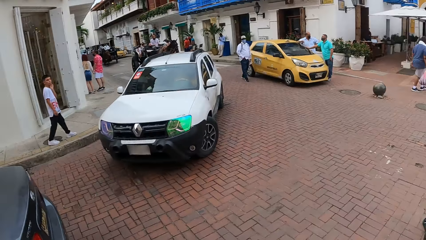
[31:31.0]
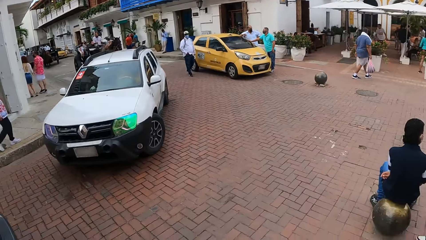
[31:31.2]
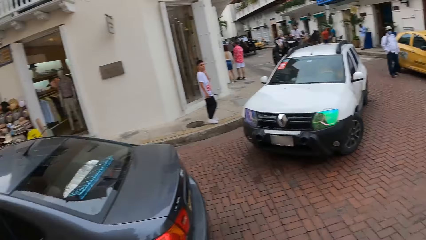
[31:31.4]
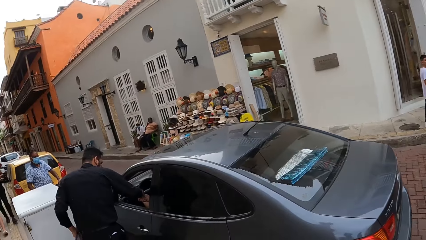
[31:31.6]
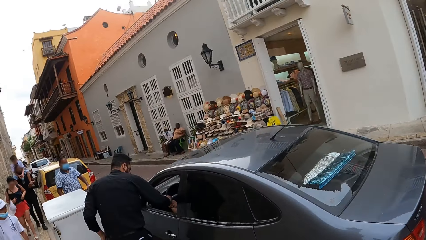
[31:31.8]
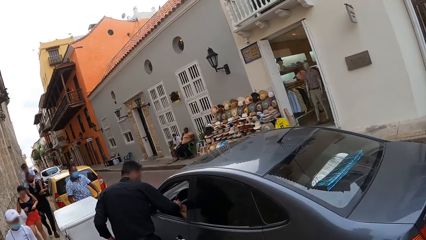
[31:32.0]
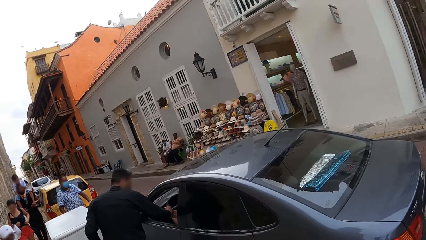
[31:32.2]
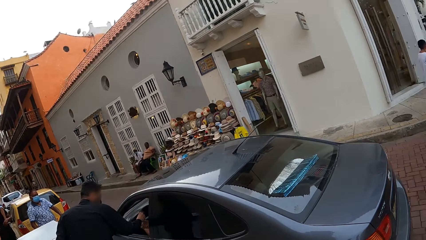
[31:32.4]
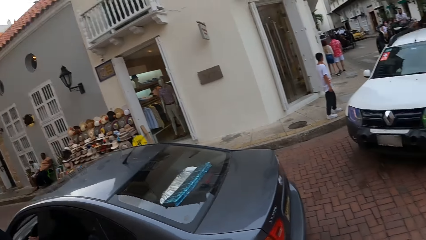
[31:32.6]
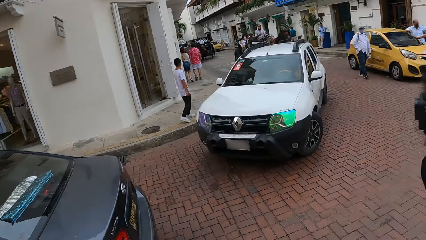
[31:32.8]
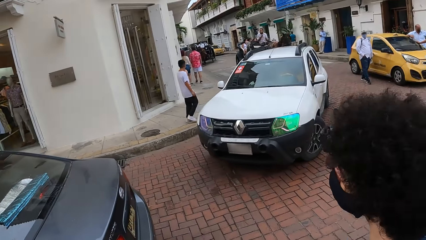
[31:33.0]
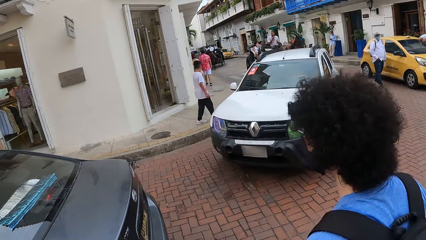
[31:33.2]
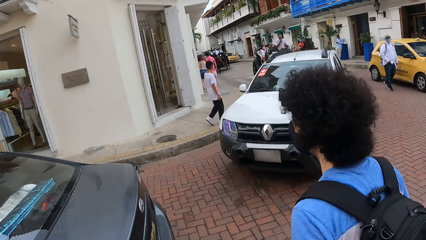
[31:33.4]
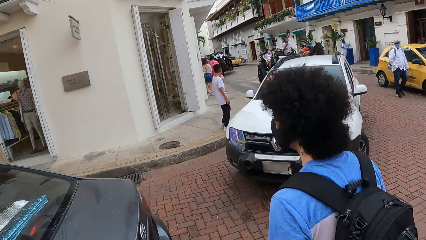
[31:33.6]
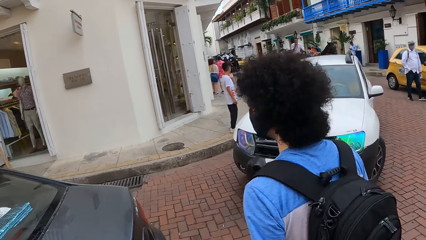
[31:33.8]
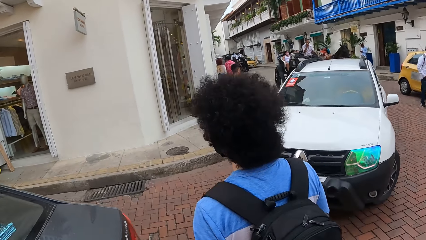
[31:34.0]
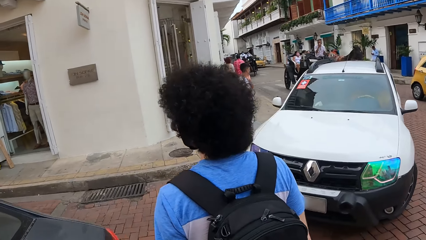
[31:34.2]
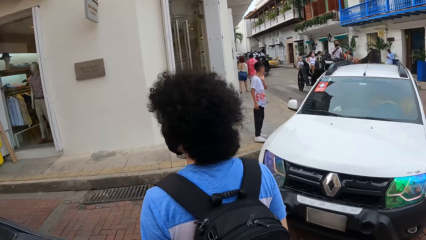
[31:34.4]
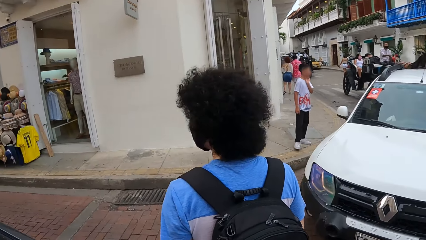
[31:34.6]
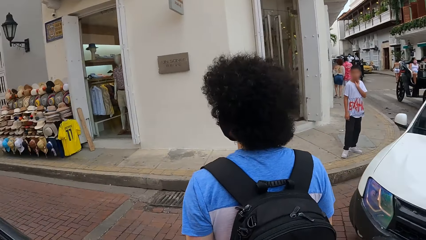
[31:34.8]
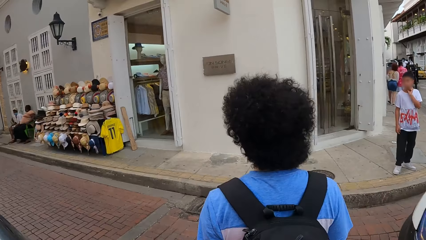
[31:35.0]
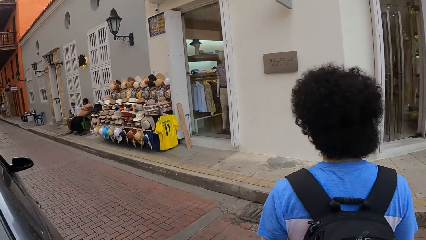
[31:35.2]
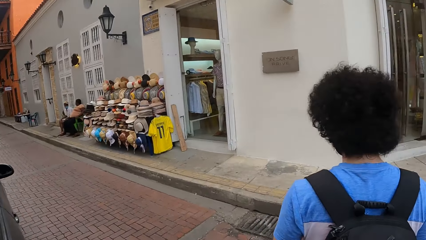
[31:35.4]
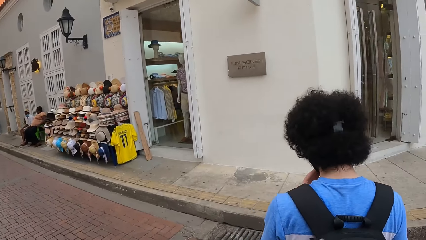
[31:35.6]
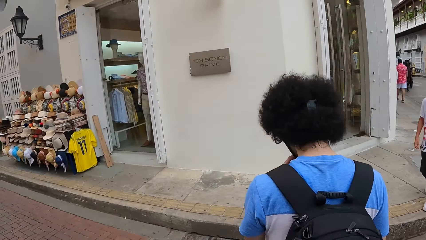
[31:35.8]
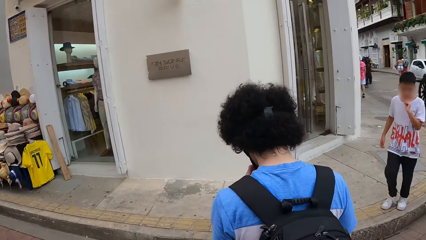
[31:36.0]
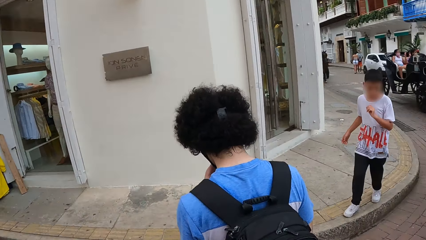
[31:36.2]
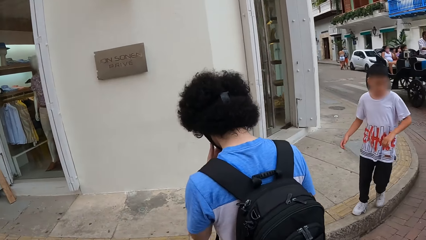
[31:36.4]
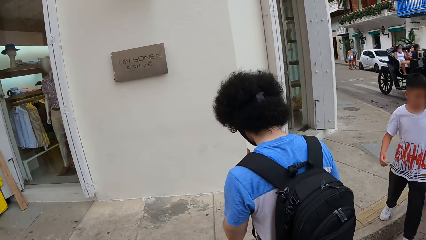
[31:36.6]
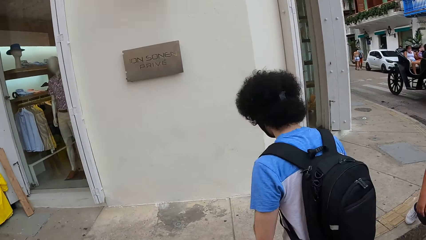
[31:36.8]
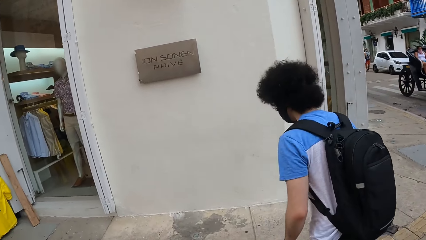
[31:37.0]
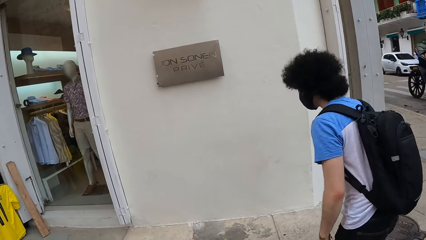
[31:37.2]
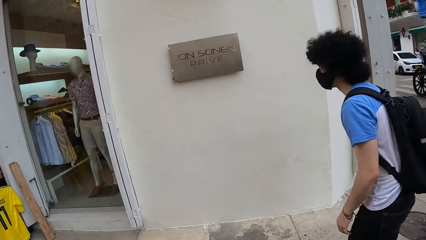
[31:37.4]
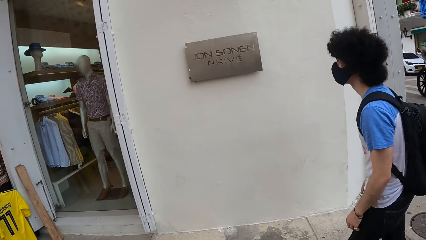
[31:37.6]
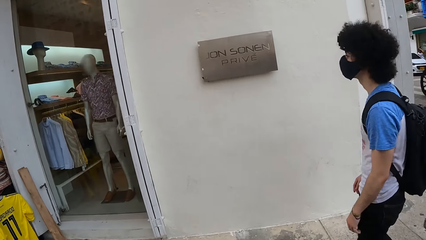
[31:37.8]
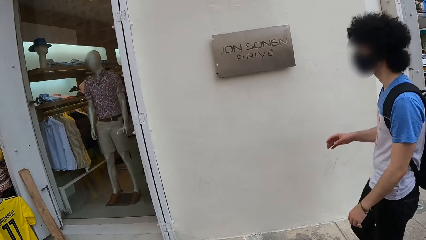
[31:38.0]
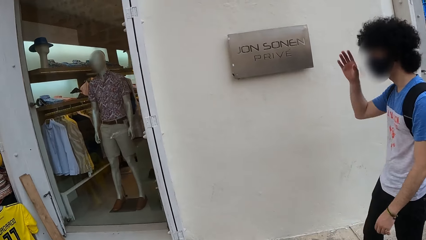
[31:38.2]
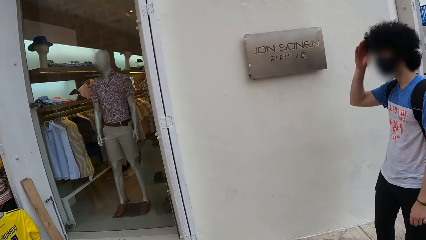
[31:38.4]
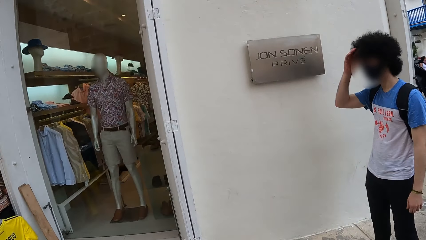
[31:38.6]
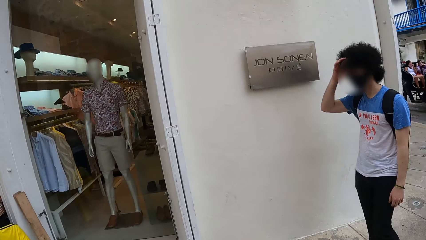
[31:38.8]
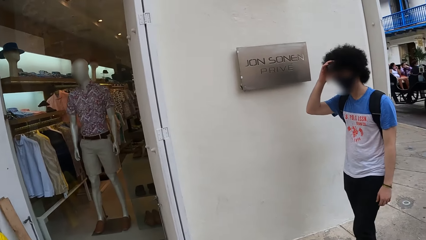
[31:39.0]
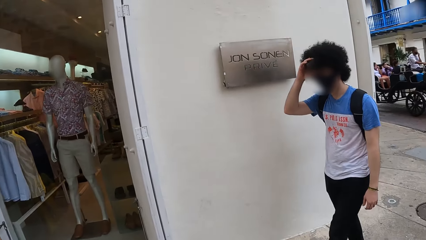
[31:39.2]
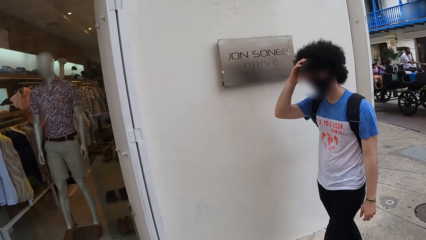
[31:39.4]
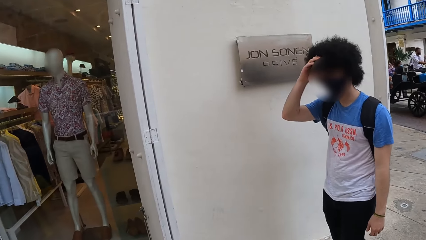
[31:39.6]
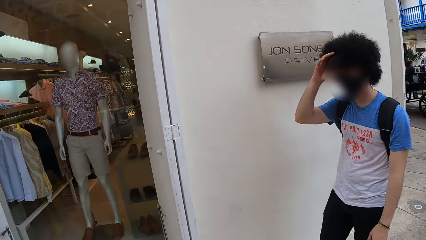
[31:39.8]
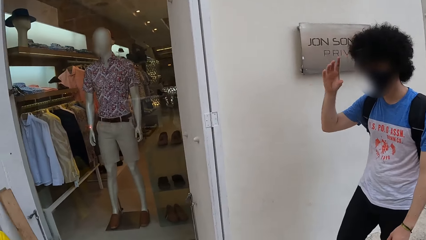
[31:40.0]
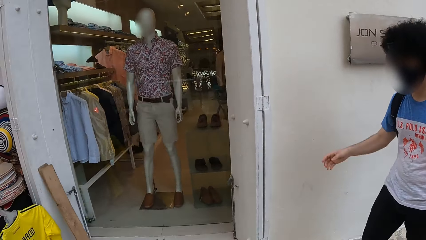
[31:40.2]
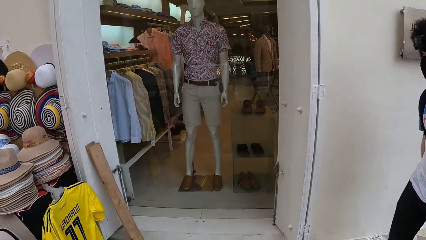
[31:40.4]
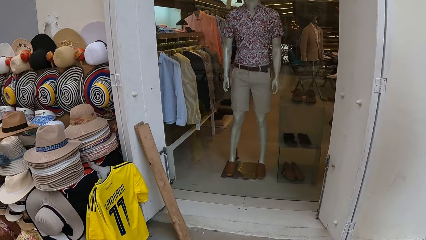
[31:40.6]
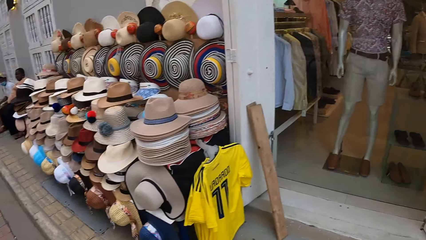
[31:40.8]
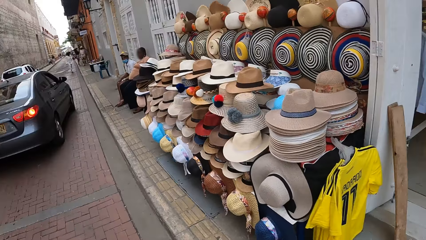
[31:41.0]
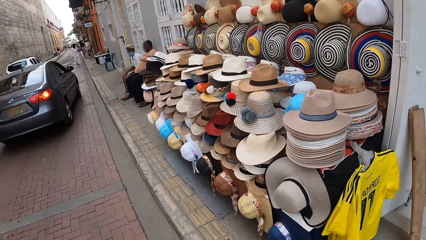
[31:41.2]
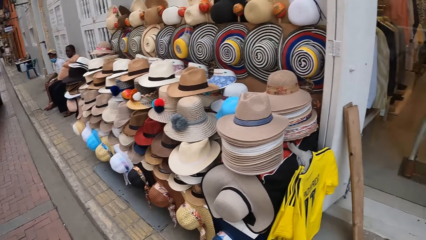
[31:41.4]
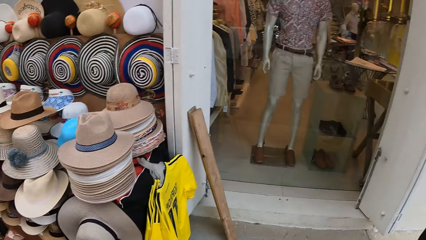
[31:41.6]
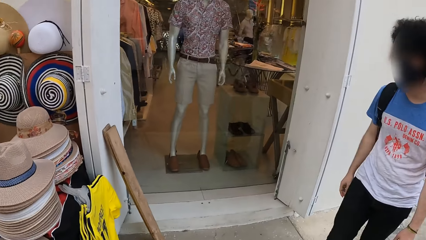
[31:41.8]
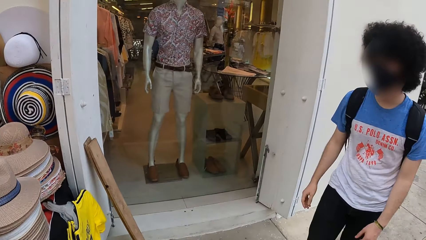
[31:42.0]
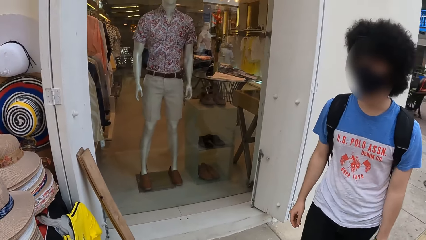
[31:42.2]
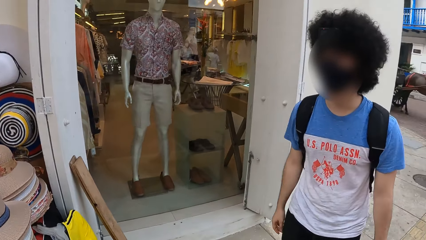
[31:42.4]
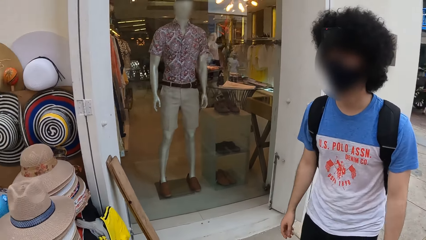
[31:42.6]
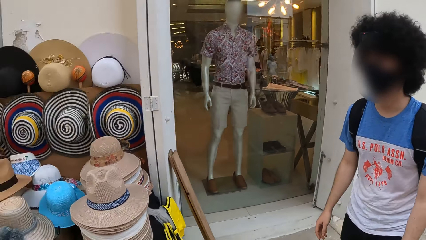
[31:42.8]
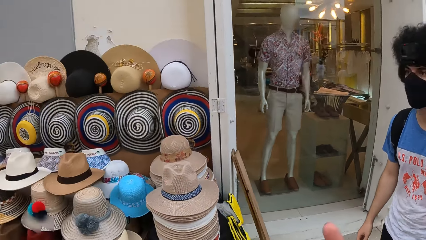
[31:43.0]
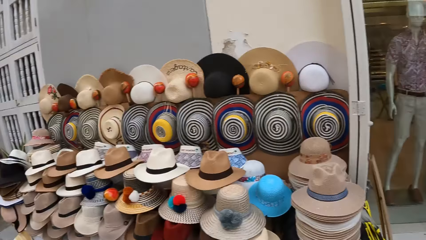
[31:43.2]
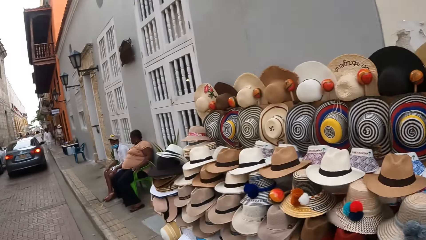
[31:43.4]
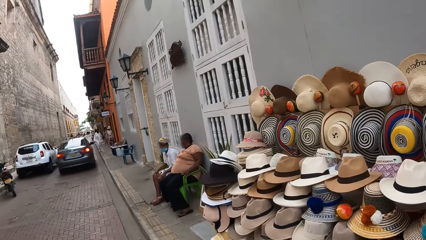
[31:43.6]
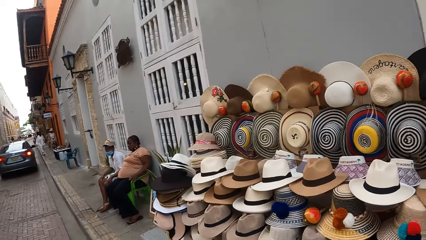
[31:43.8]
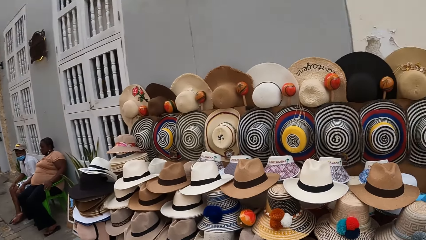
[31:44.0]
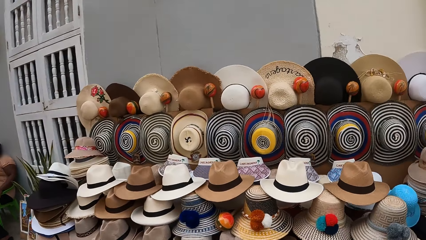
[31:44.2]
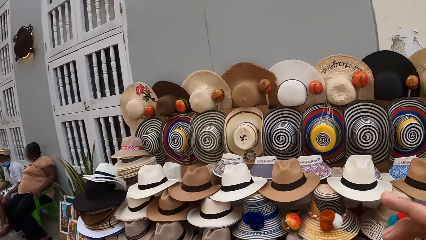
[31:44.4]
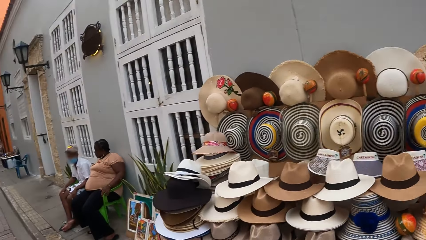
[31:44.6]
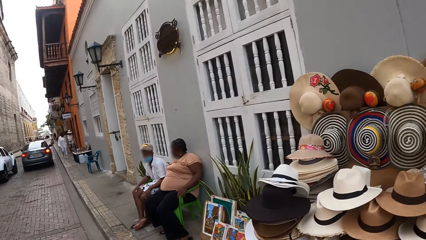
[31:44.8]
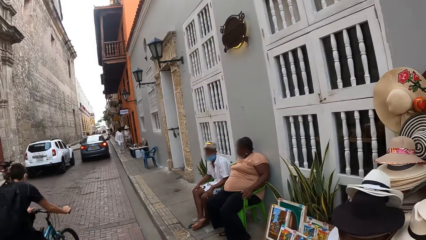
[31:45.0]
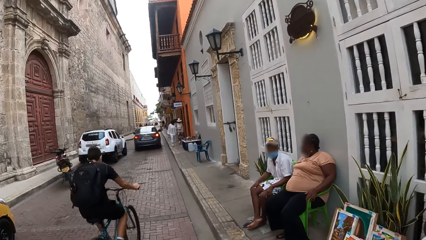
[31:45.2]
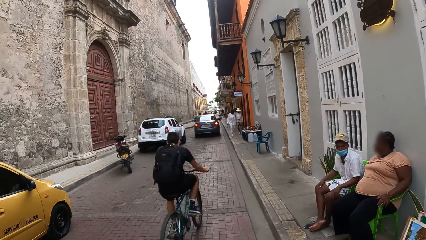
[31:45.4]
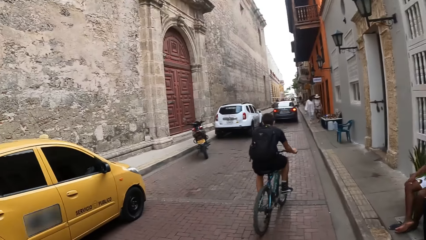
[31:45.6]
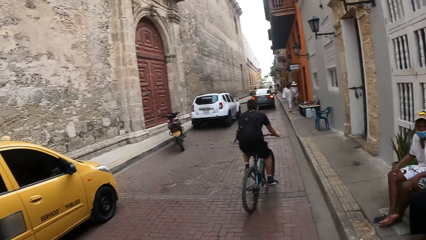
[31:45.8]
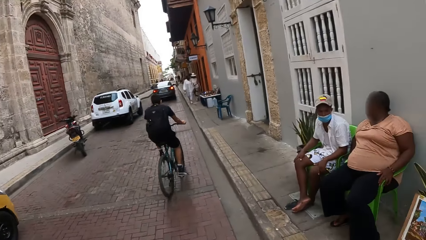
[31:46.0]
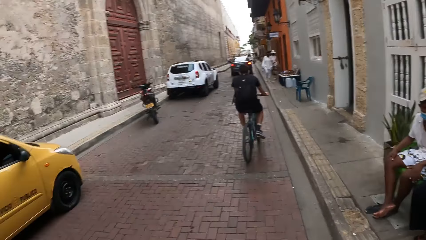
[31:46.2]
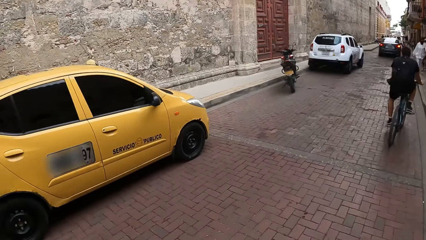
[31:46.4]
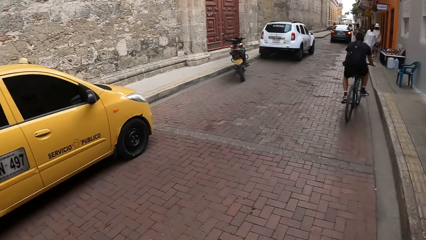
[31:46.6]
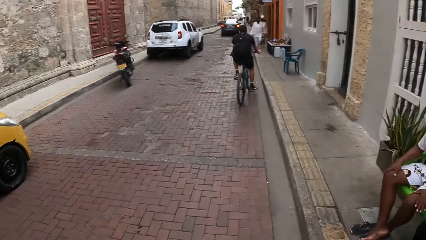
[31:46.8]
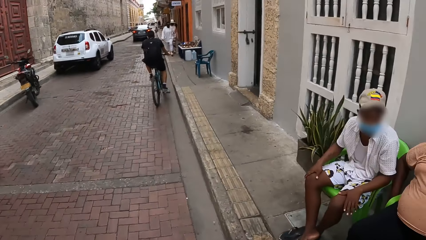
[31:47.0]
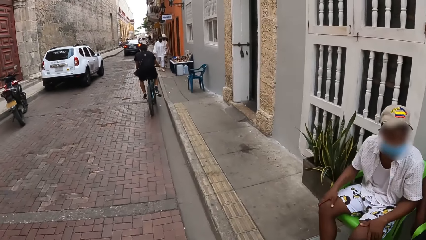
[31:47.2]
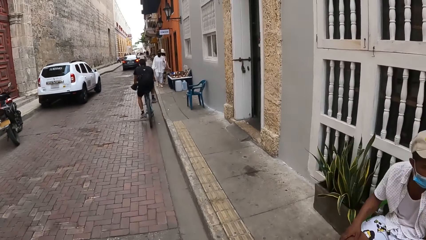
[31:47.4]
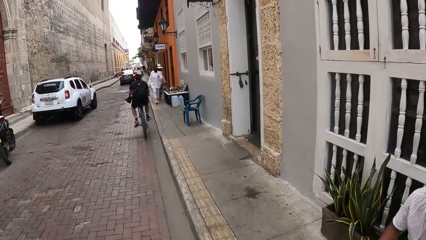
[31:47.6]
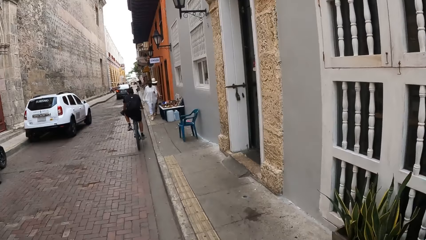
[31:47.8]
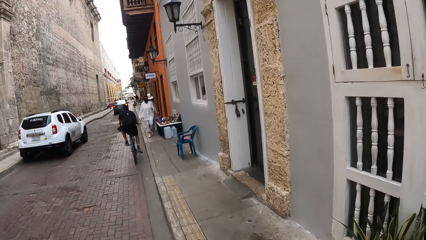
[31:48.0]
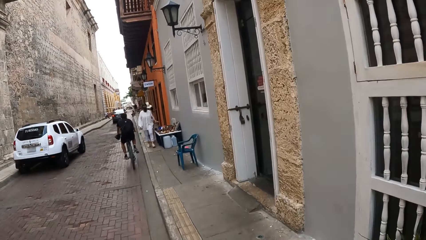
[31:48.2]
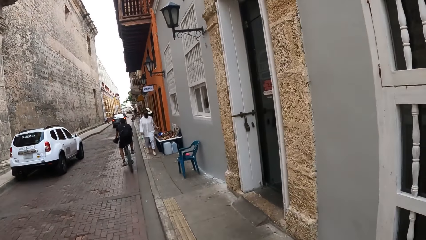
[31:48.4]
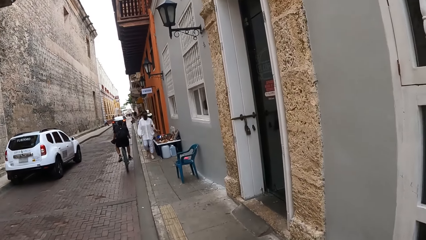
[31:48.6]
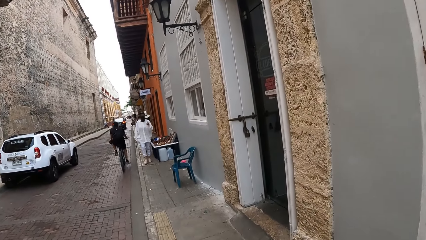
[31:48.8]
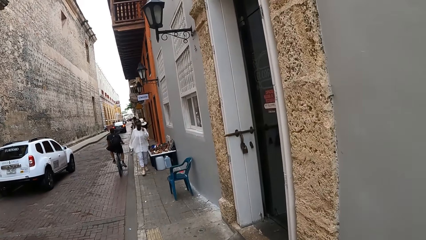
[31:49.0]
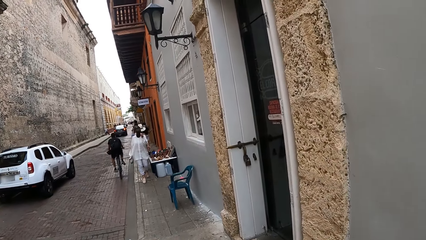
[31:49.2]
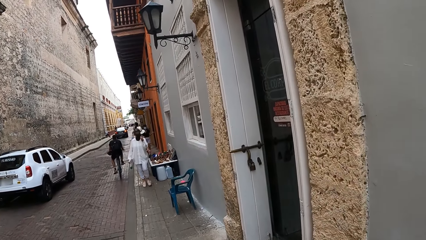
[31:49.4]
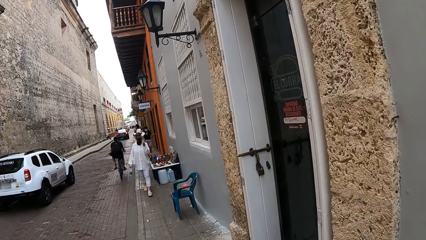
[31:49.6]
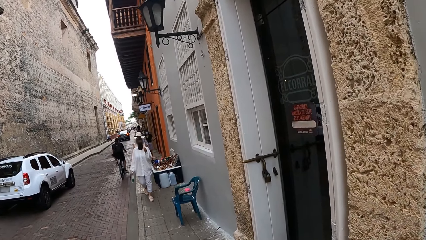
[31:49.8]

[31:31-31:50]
The camera wearer crosses the road with a person. They walk down a street with the person. They walk on the pavement.
